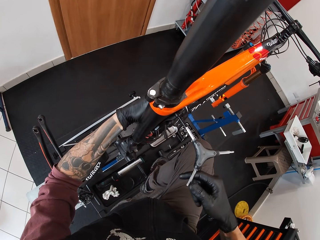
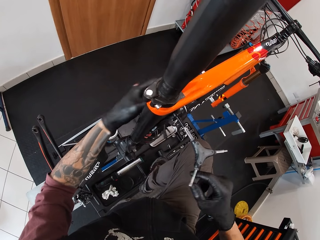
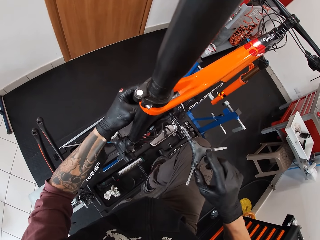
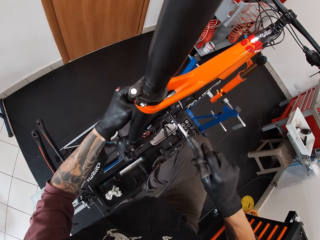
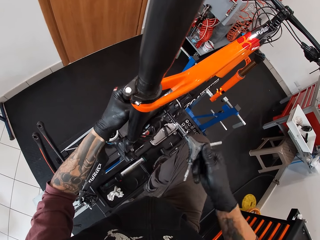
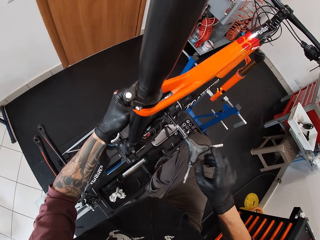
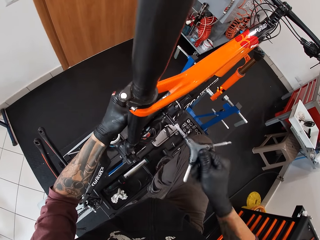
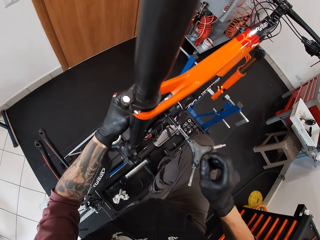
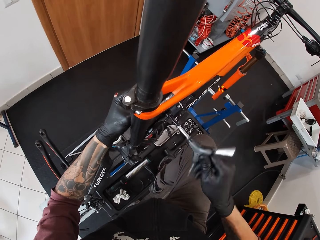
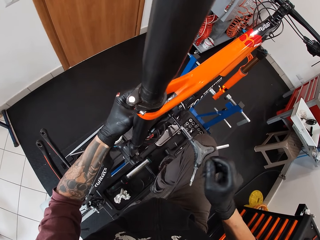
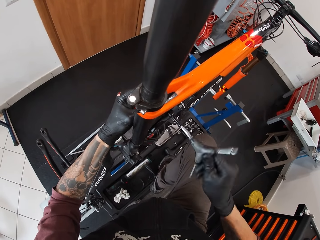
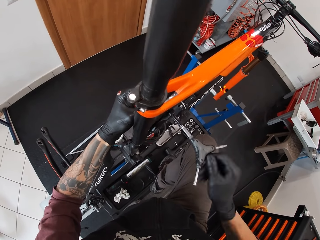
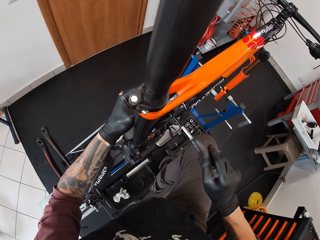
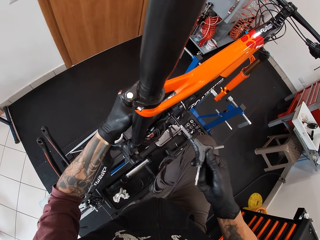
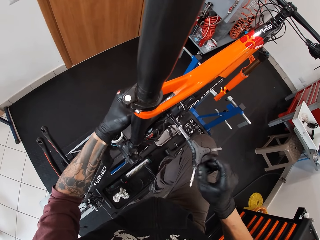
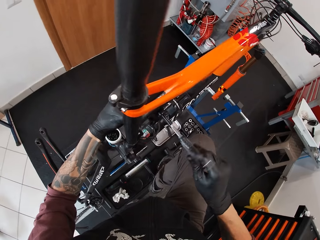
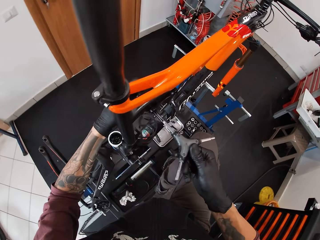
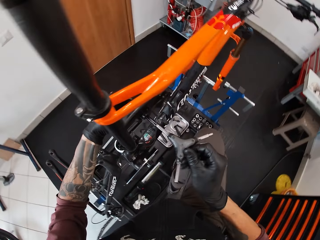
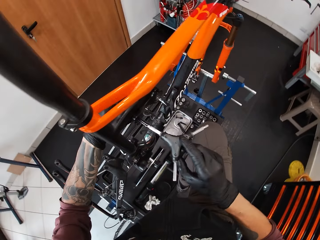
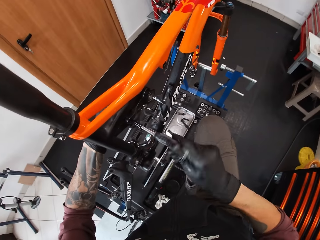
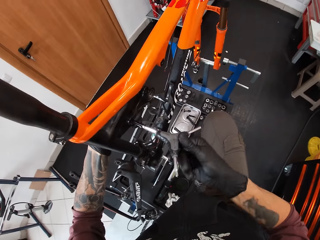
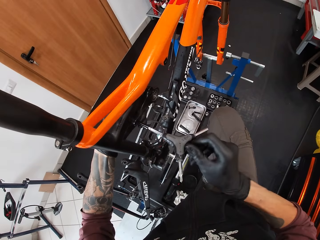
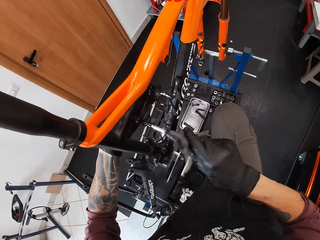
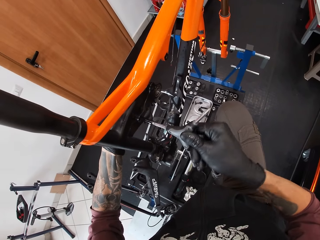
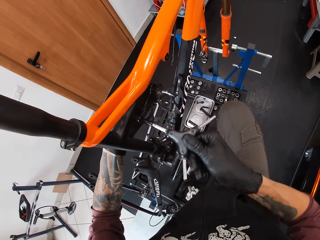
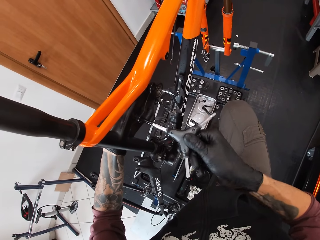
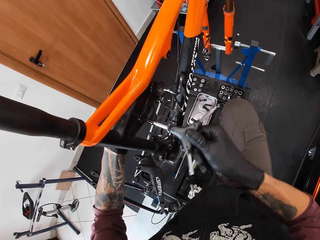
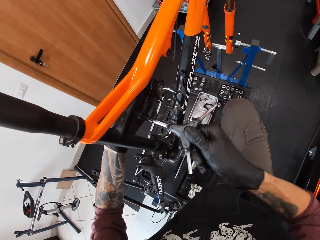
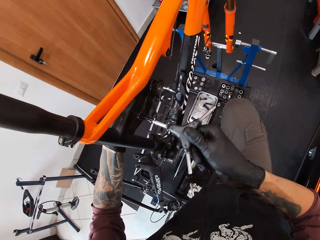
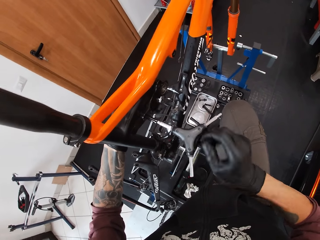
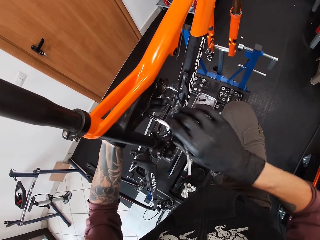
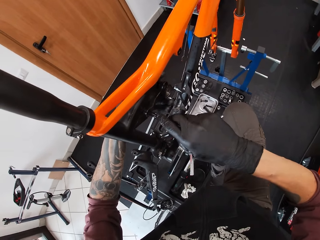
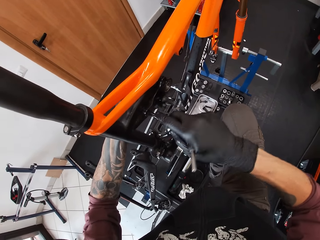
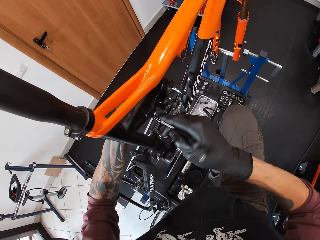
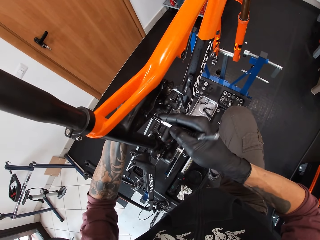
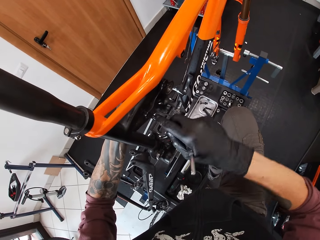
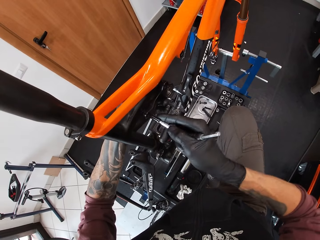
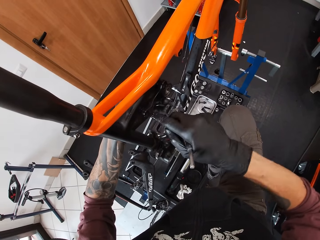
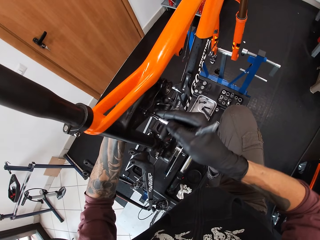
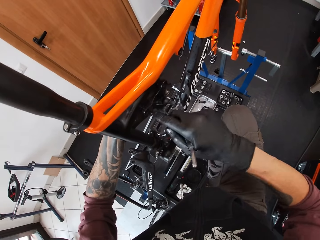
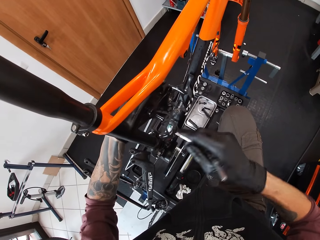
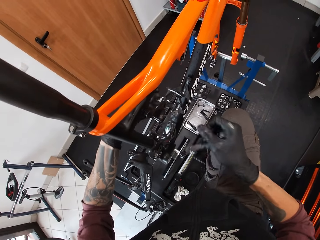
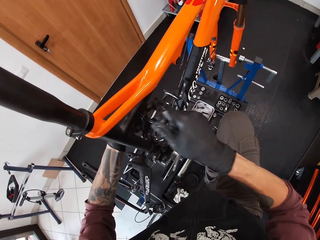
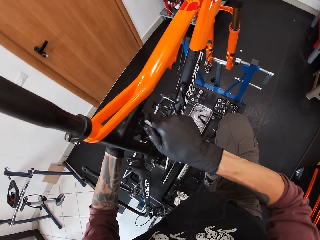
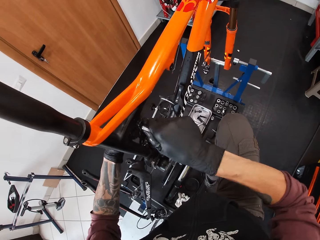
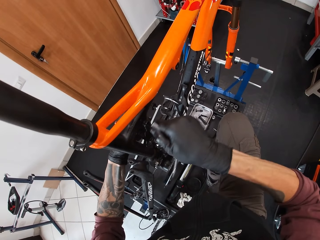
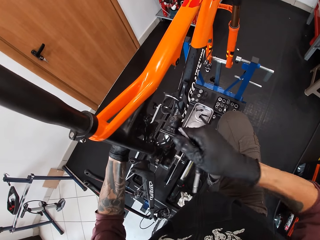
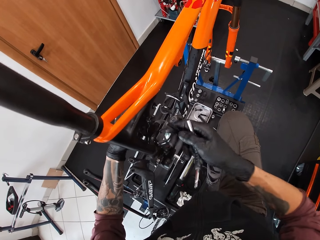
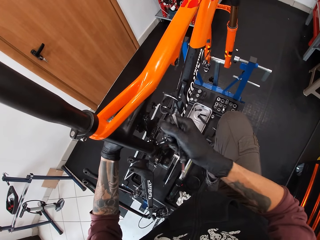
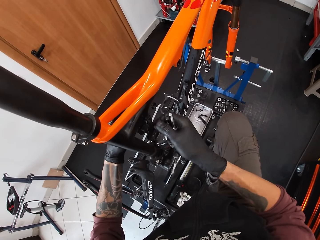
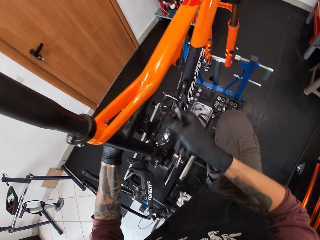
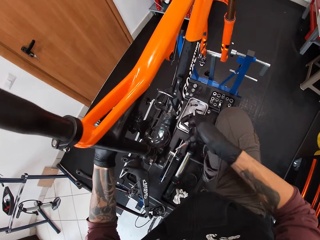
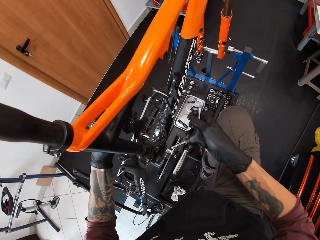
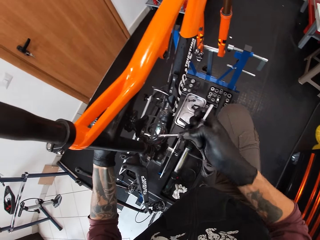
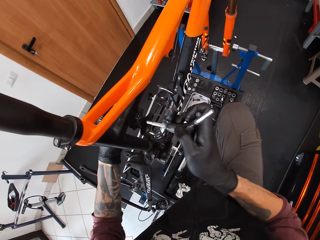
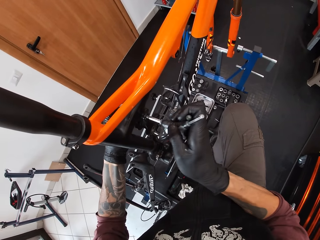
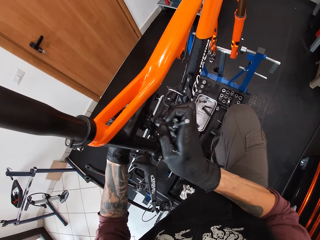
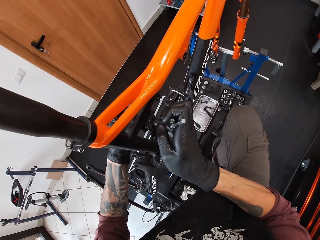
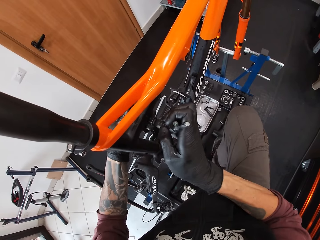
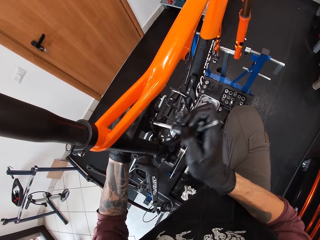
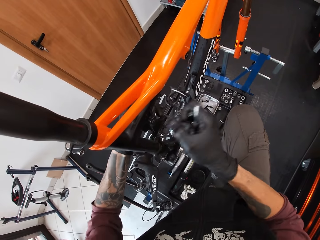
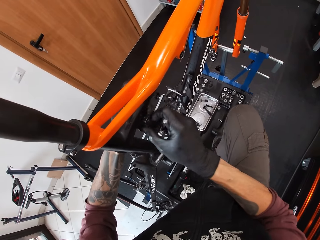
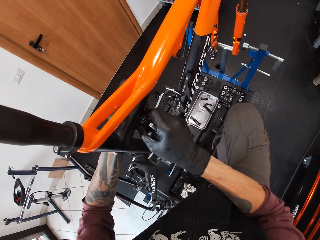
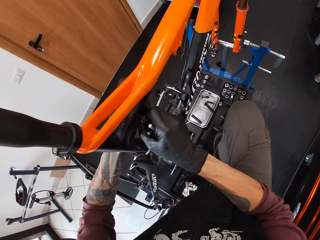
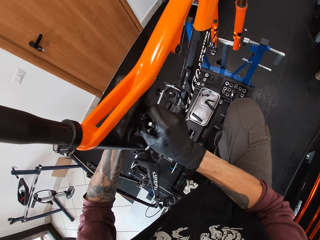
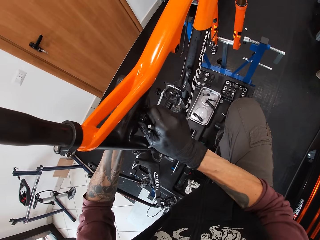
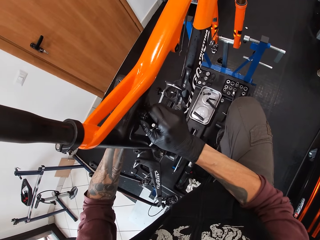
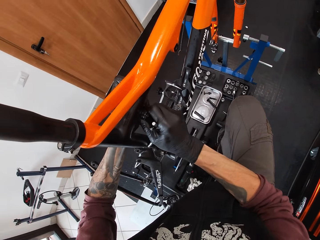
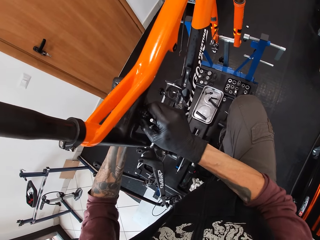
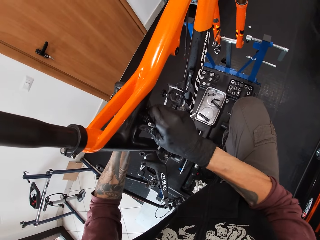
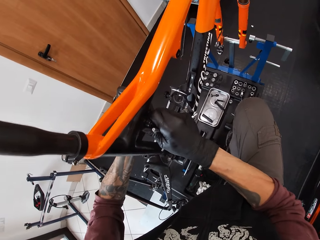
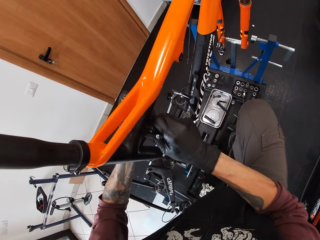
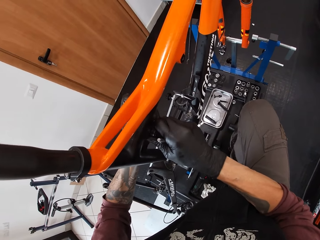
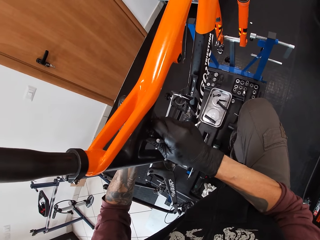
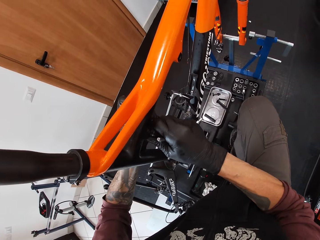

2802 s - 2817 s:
The camera wearer pulls out the bolt from the bicycle hole with his right hand. He puts the screwdriver into the bicycle hole with his right hand. He holds the bicycle hole with both hands.

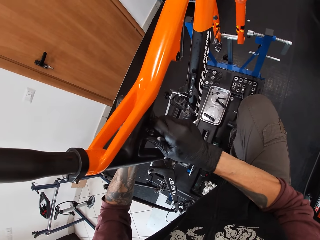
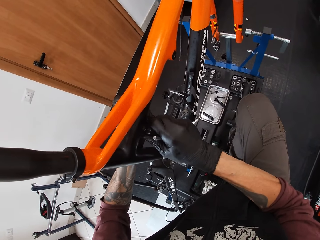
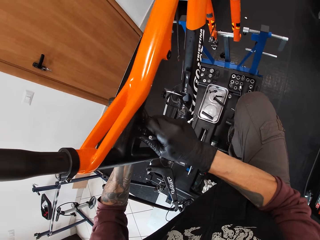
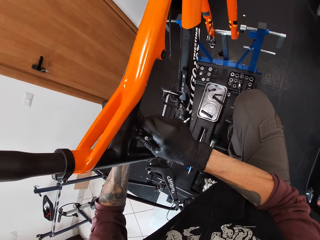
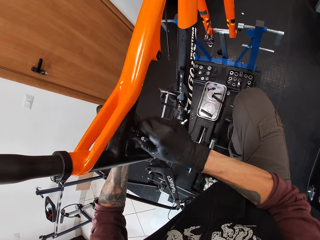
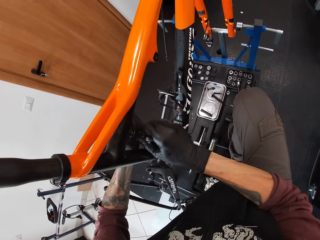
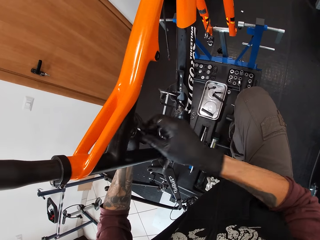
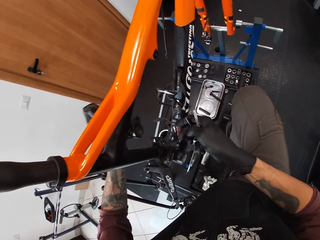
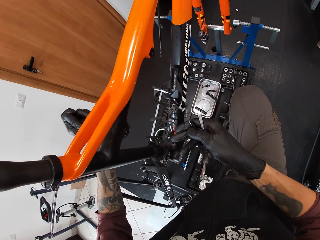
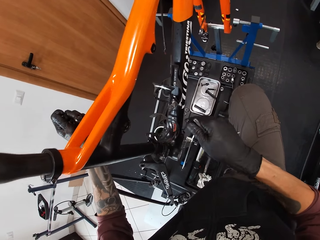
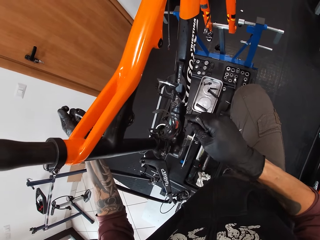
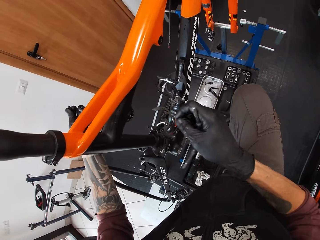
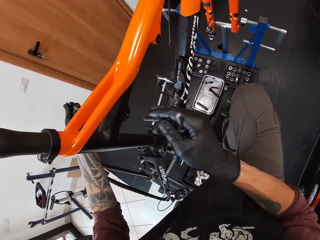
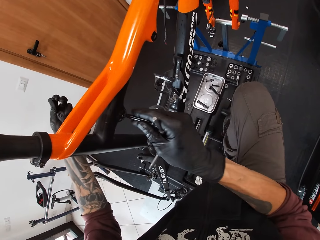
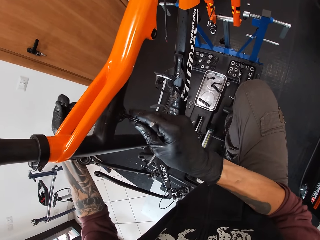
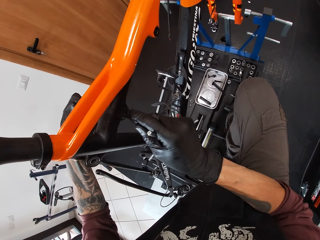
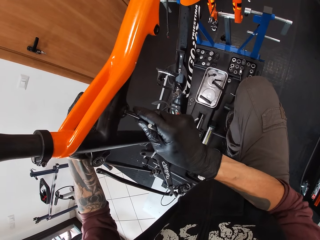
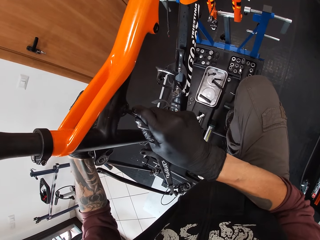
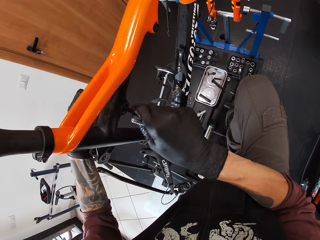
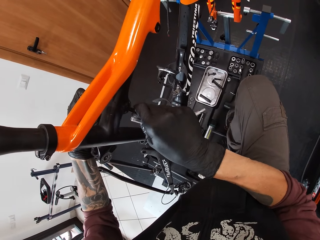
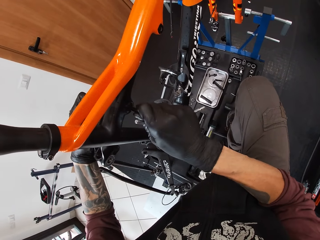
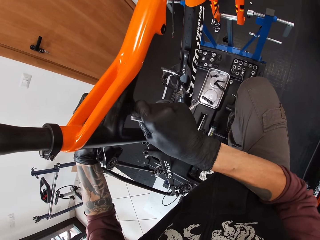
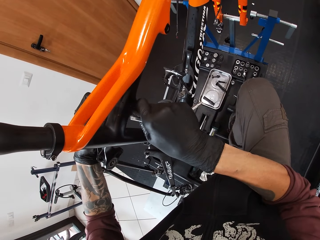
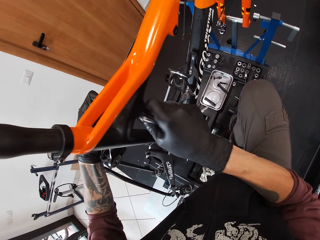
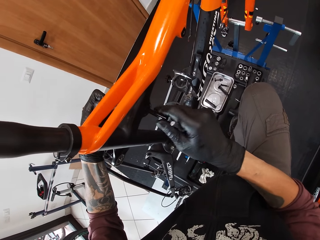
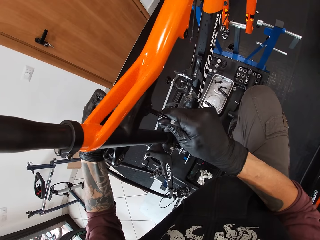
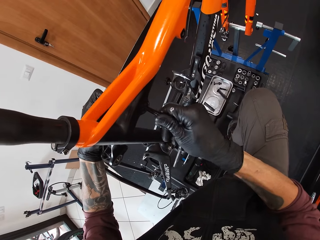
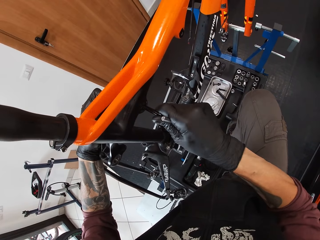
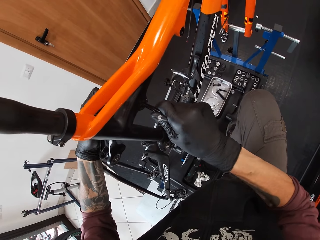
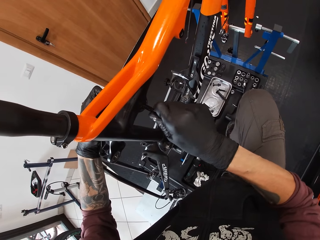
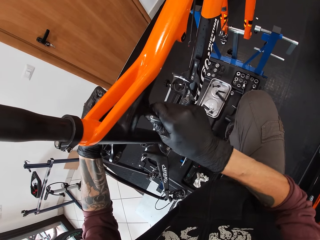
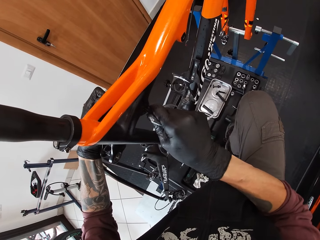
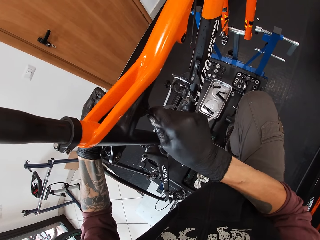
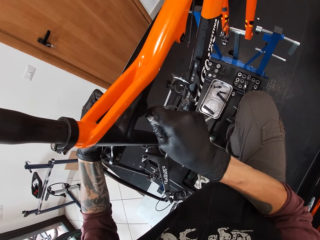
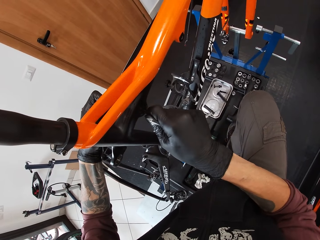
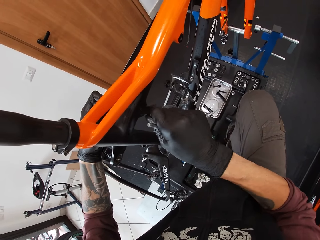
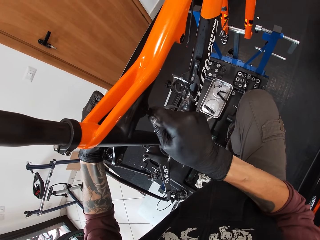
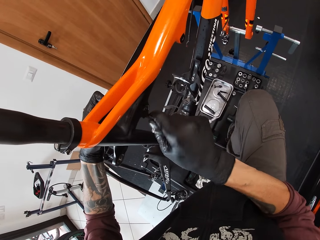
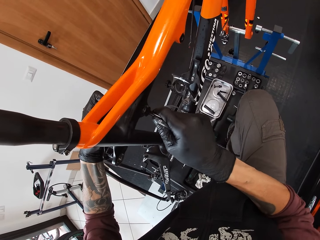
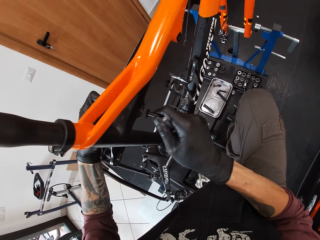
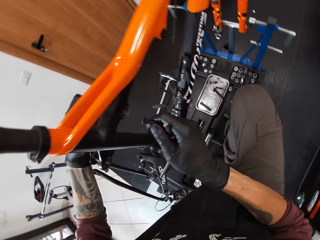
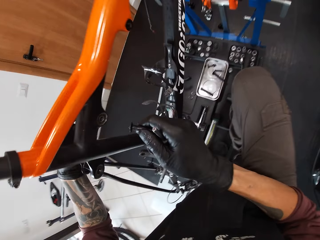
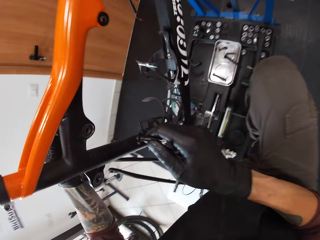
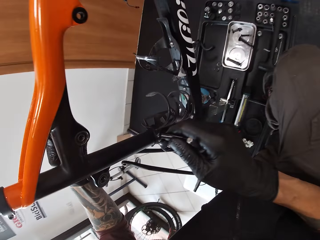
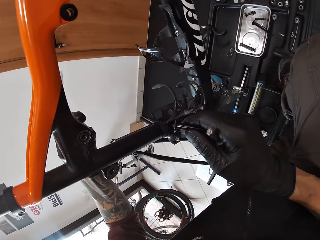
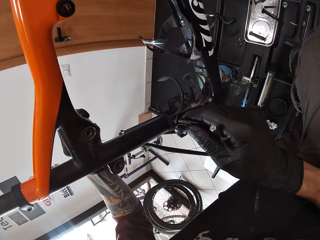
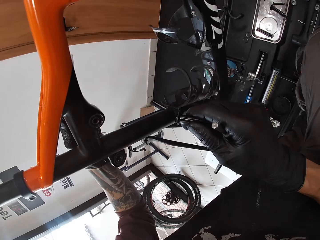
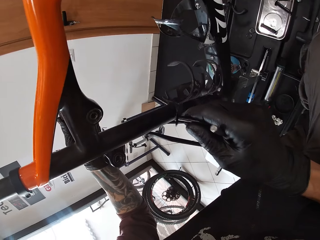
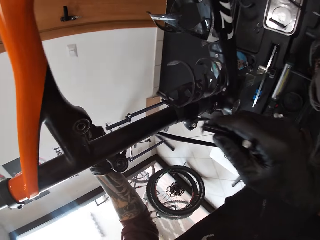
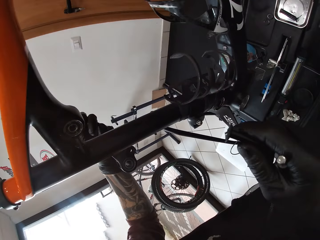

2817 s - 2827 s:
The camera wearer removes a metal part from the bicycle. He puts the bolt in the bicycle hole with his right hand. He pulls out the bolt from the bicycle hole with his right hand.
